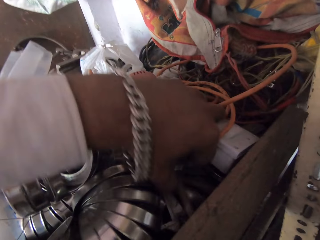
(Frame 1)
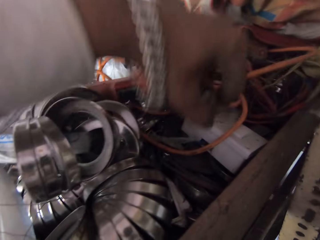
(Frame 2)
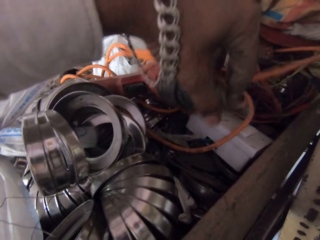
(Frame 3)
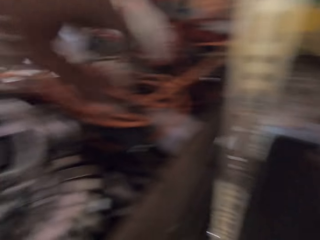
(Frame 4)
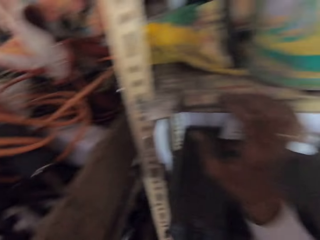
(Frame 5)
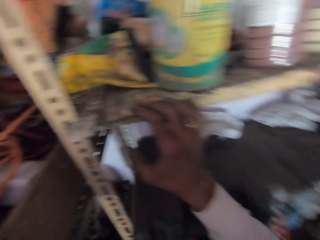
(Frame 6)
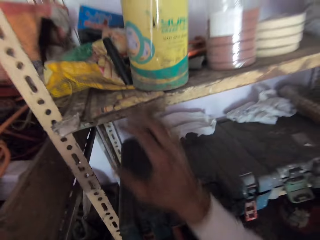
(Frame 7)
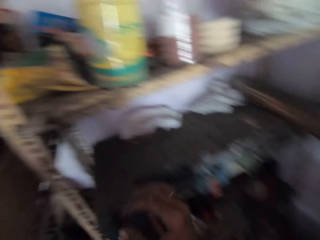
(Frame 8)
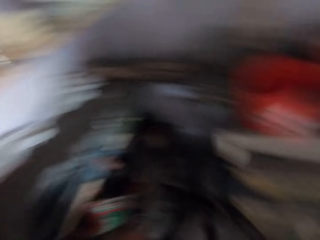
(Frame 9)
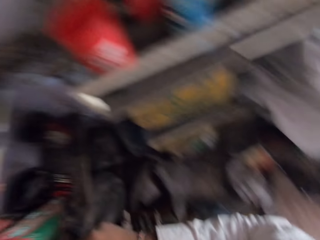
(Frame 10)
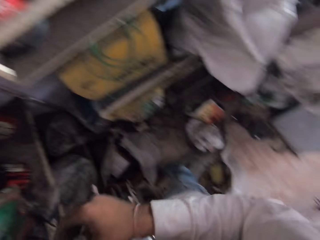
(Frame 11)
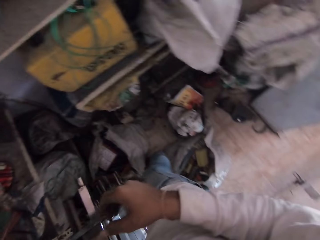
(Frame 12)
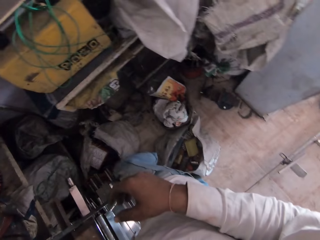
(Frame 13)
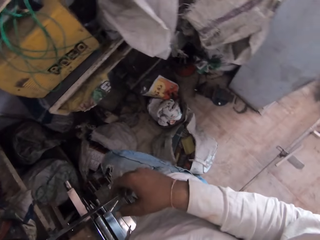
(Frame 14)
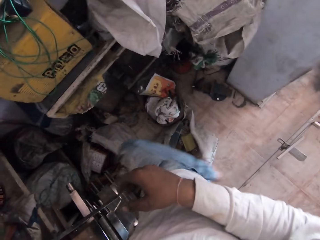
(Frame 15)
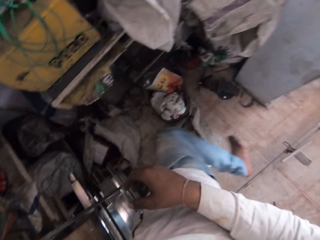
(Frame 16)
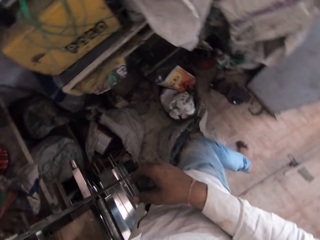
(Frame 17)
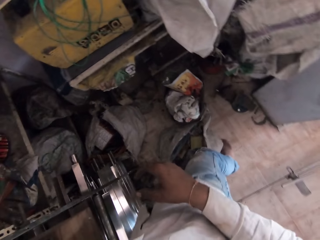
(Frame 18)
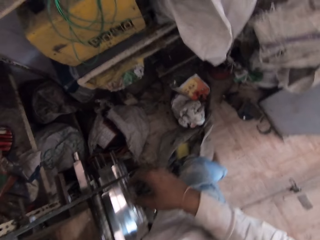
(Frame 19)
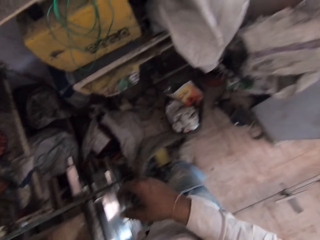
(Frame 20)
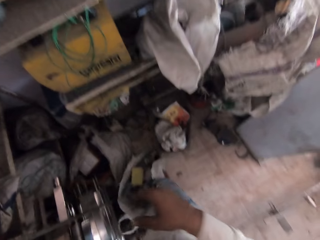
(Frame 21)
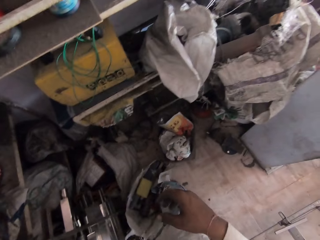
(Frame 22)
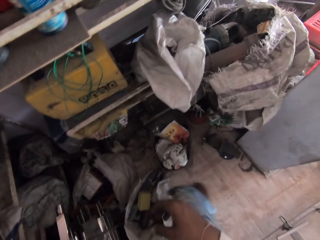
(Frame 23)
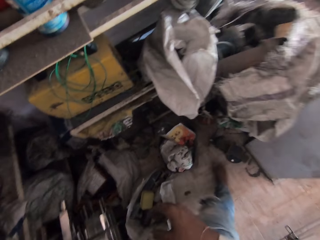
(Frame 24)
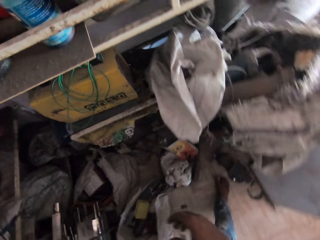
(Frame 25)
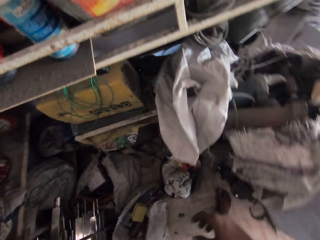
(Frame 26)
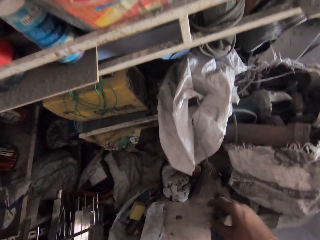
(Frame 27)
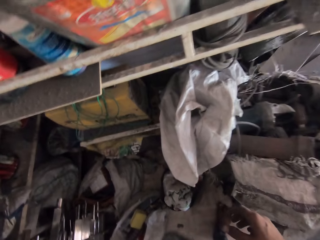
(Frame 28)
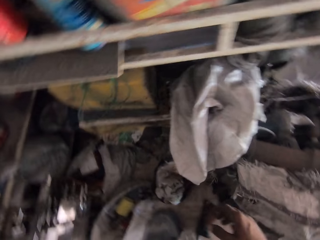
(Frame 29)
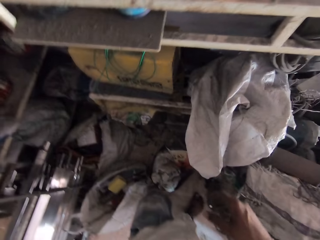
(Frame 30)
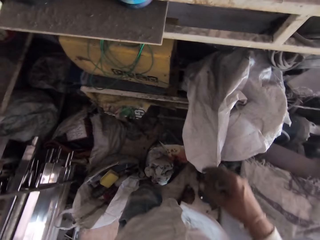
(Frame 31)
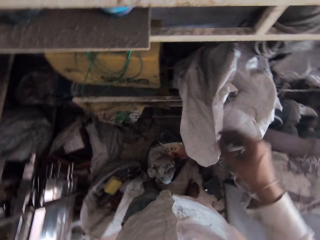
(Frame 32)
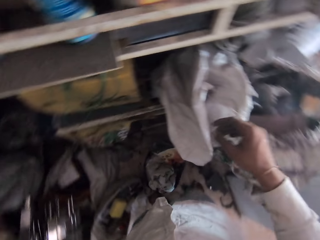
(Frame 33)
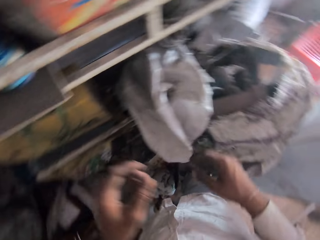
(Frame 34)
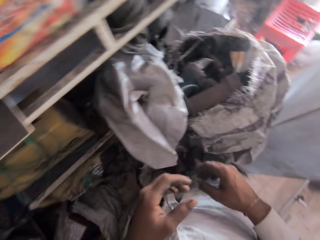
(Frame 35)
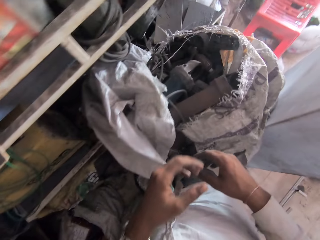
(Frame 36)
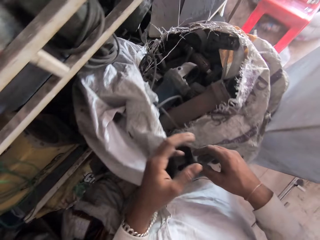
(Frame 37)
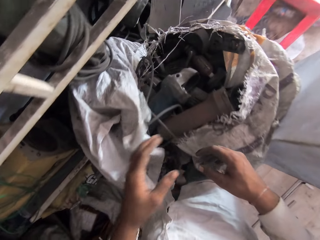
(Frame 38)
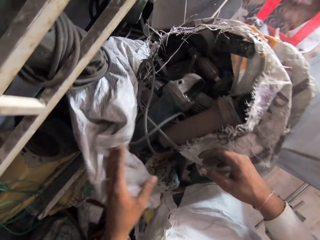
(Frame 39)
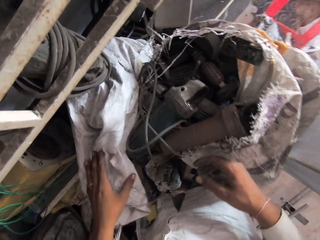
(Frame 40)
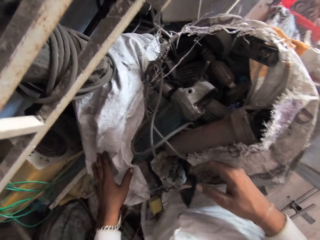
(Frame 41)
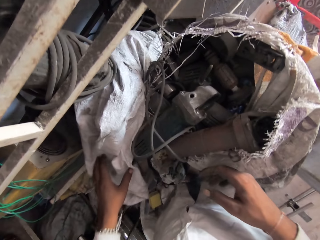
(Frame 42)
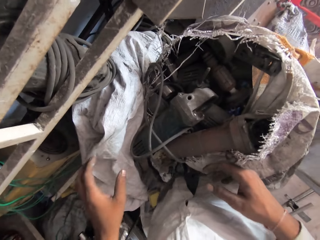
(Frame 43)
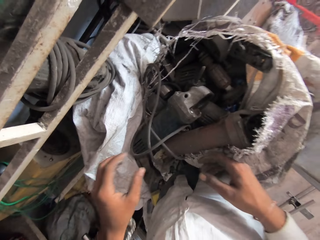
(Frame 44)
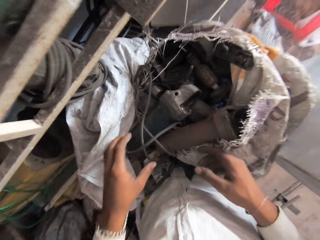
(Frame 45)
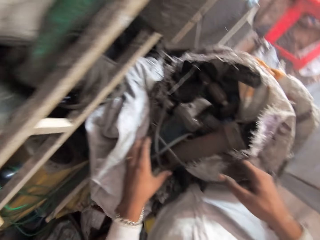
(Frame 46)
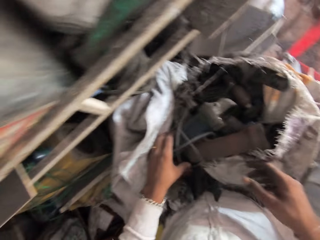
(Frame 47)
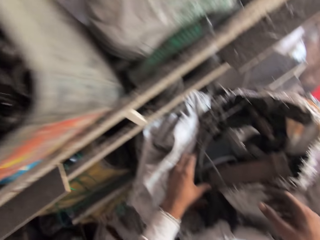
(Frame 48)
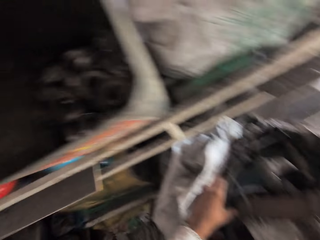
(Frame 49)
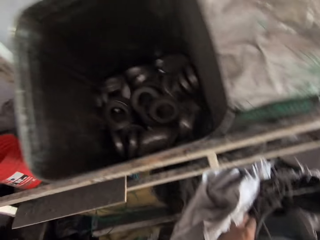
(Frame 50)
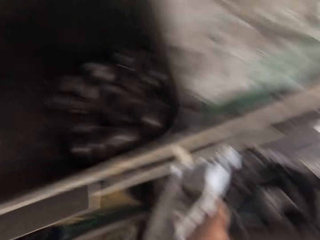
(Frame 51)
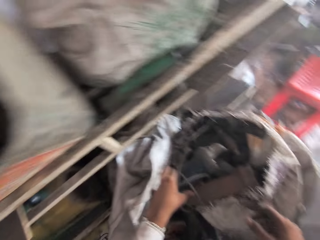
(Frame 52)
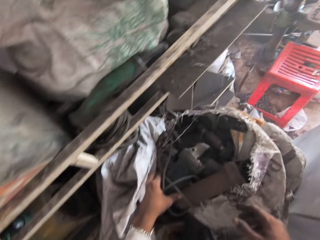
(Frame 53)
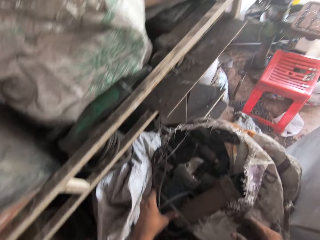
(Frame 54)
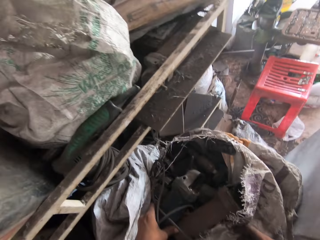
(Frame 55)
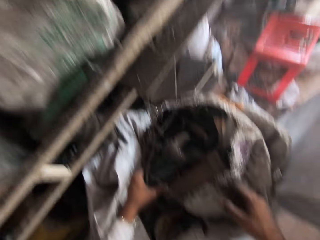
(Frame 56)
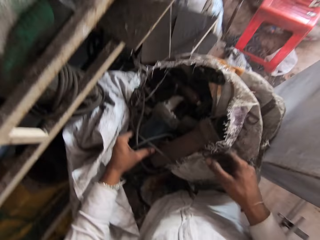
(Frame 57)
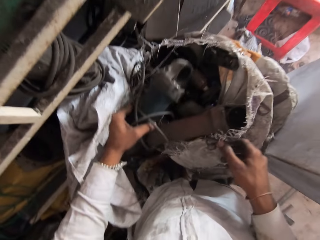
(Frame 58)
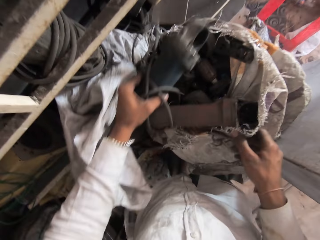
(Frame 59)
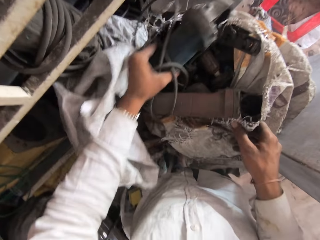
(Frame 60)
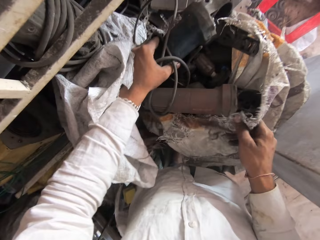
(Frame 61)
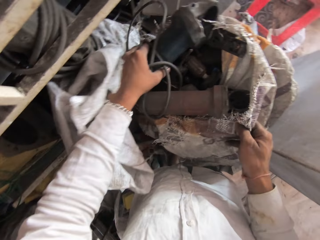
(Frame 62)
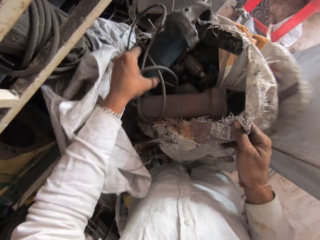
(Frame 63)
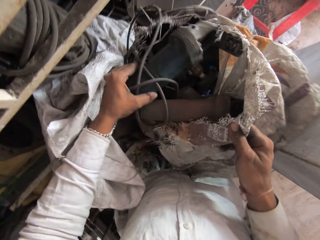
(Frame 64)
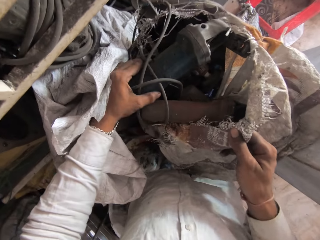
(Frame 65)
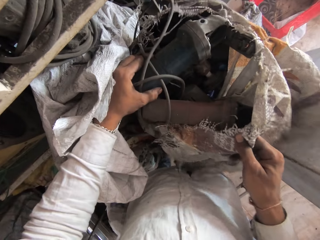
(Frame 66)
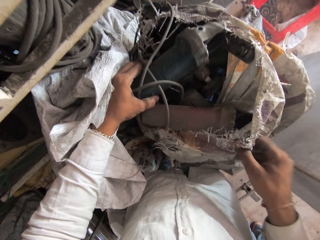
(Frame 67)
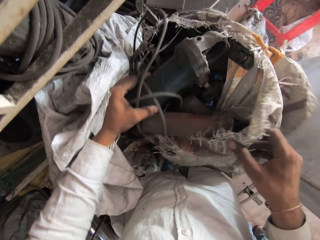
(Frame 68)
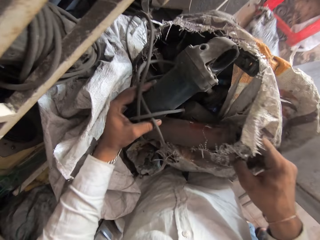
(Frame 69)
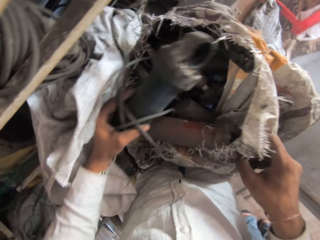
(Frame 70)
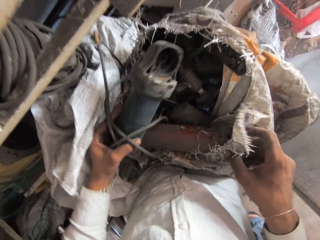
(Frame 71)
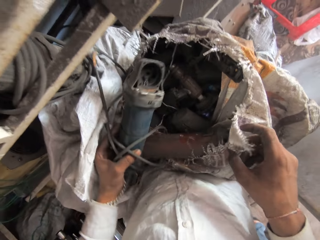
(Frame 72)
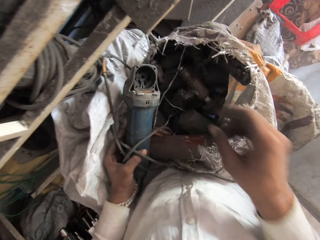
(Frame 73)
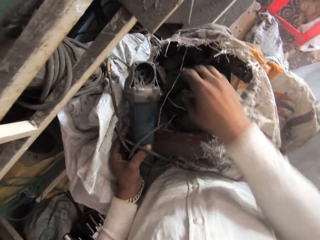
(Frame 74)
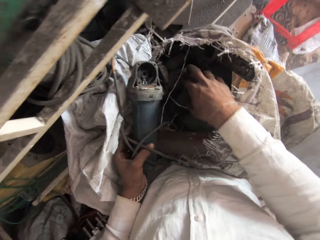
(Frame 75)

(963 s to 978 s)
The camera wearer moves the sack with the right leg. He moves closer to the sack. He moves the sack with the left hand. He moves the tool. He holds the angle grinder in the sack with his left hand. He searches the sack with his right hand.

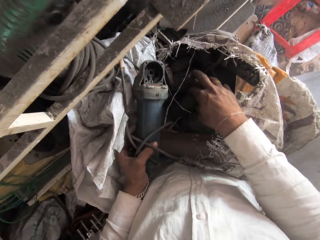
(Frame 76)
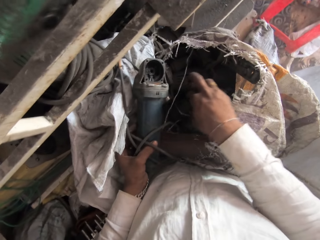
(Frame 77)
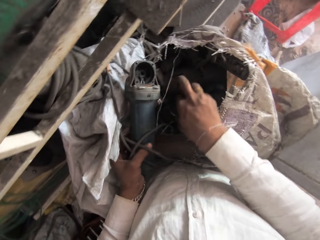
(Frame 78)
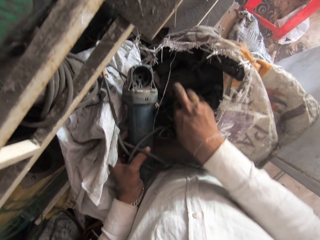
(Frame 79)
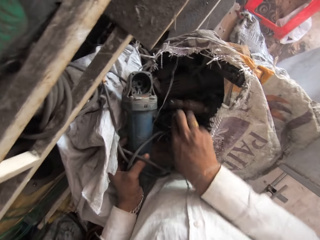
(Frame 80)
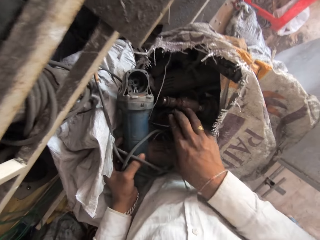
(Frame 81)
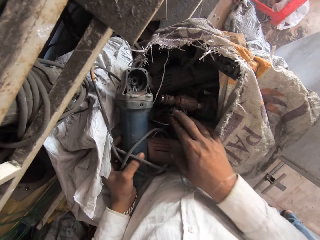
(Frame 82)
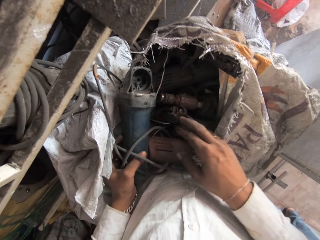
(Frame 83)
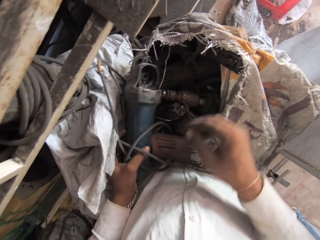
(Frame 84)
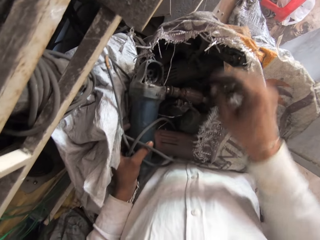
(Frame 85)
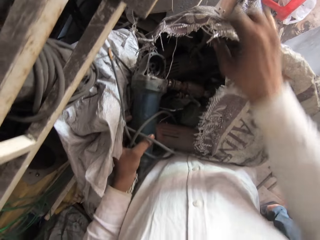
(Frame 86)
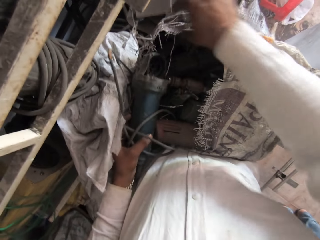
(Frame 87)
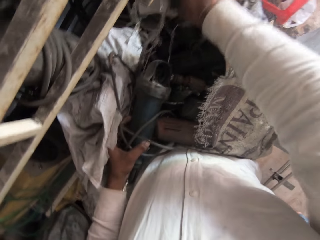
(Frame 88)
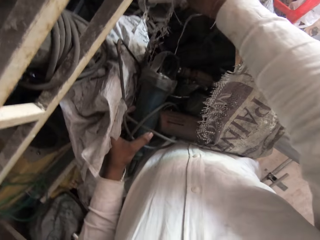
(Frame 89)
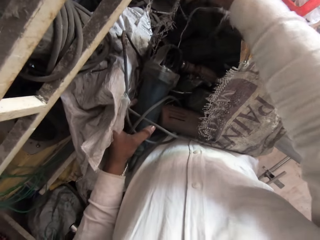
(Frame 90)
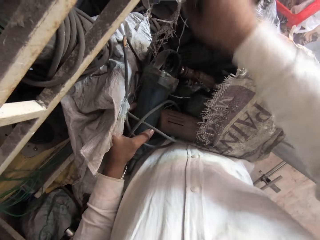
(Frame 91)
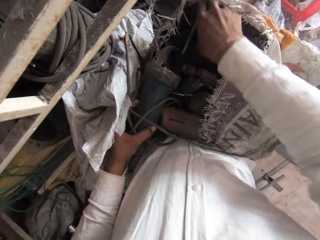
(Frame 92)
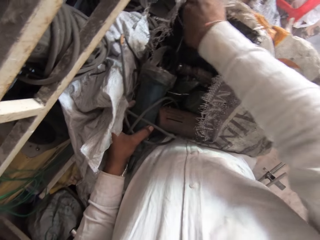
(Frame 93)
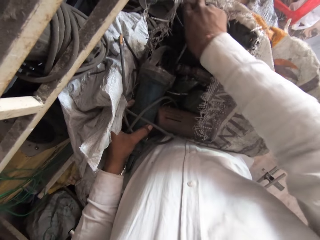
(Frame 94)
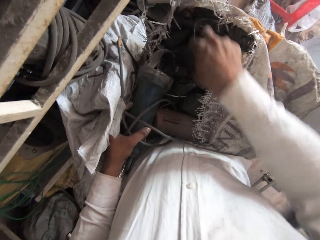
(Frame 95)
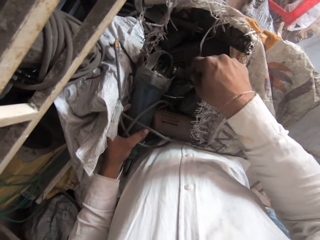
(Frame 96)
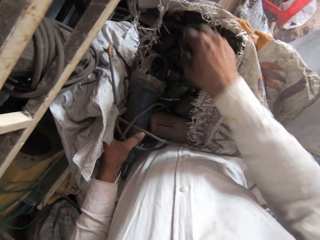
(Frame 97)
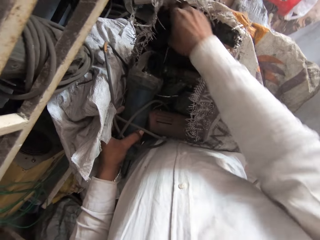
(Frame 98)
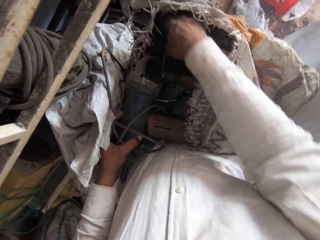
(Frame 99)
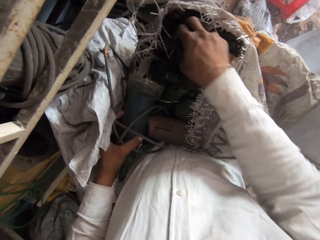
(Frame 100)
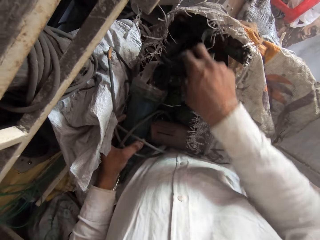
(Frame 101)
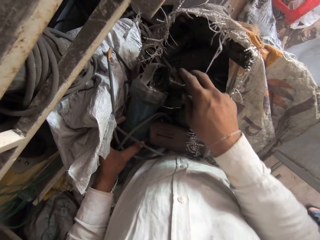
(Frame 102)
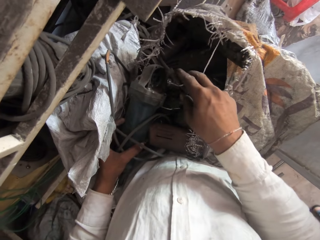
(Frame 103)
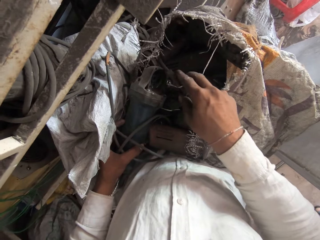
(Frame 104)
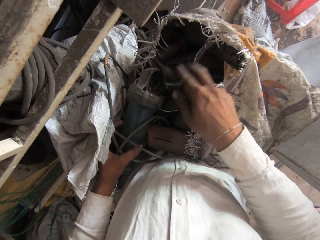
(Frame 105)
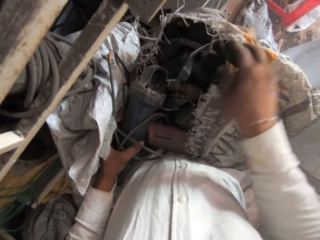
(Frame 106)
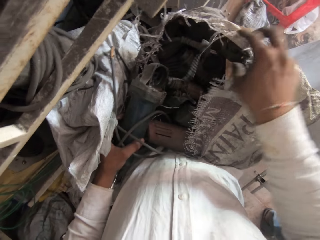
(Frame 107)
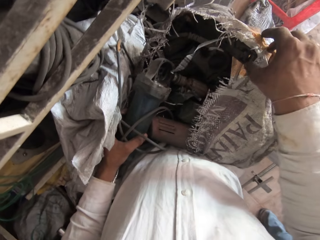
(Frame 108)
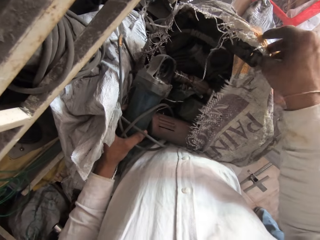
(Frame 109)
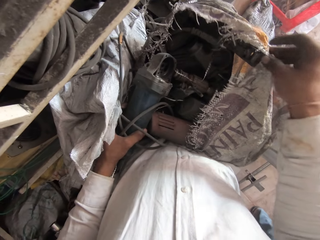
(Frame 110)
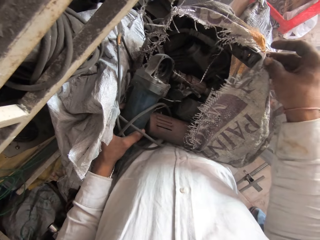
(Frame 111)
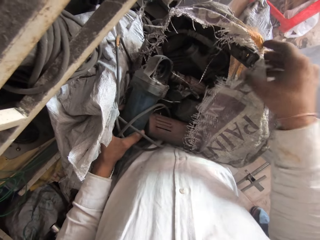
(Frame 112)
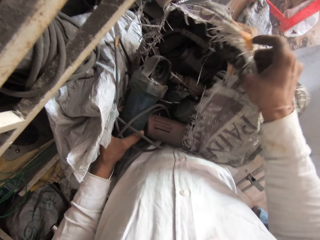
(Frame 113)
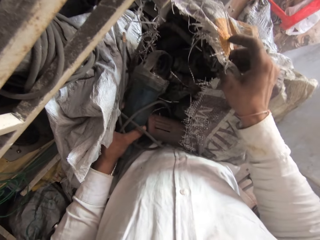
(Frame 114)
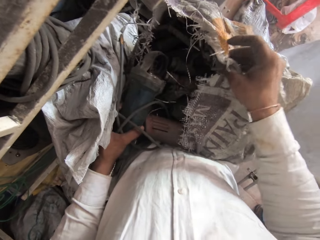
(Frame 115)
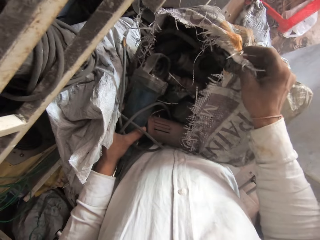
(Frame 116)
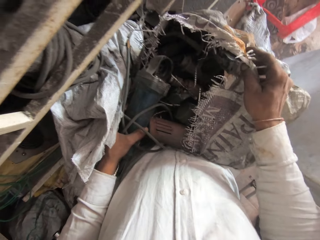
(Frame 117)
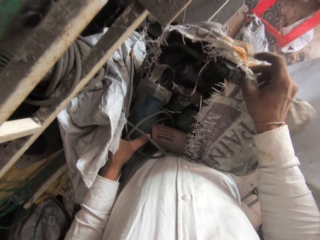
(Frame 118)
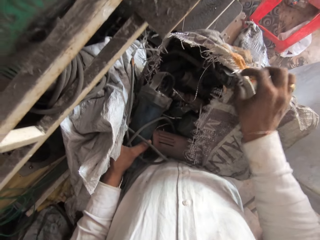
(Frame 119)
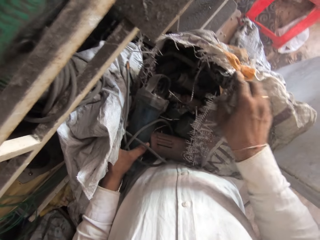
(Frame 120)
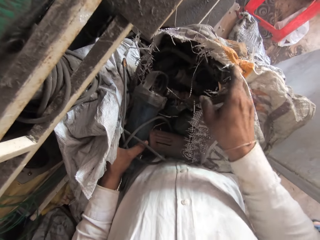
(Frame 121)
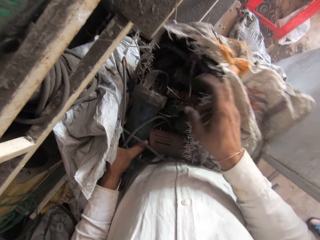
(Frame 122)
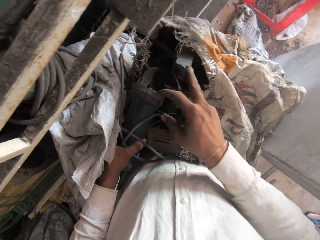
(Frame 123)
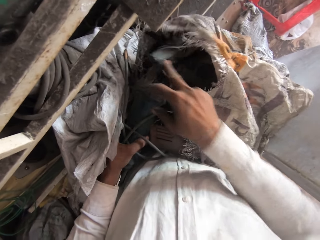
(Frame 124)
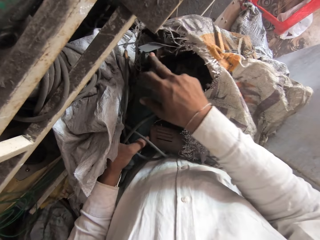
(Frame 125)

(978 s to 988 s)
The camera wearer searches in the sack.
